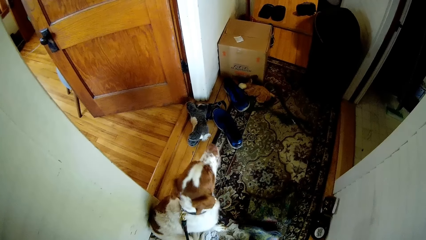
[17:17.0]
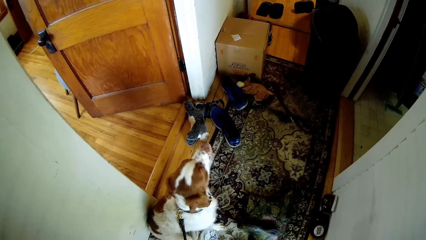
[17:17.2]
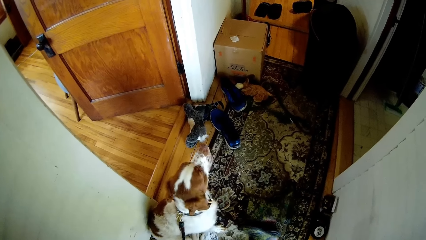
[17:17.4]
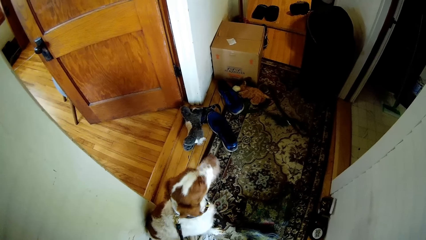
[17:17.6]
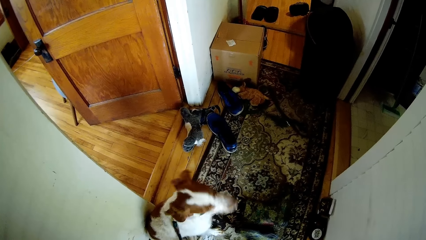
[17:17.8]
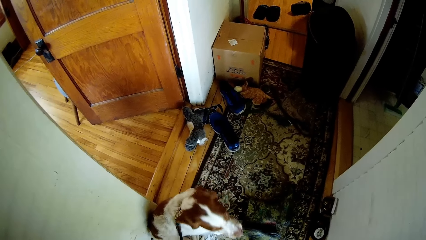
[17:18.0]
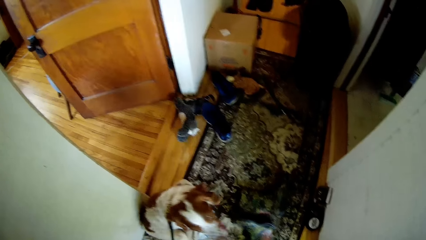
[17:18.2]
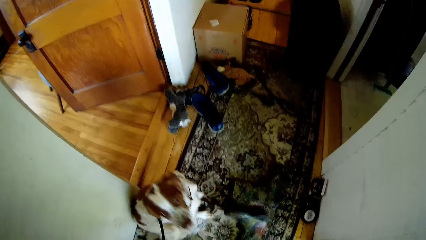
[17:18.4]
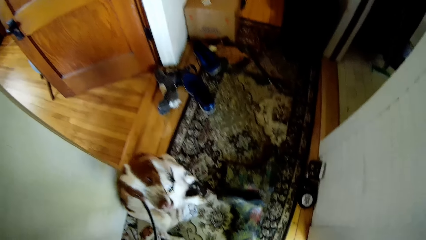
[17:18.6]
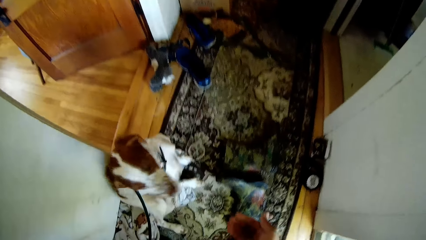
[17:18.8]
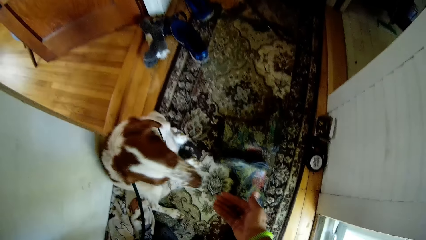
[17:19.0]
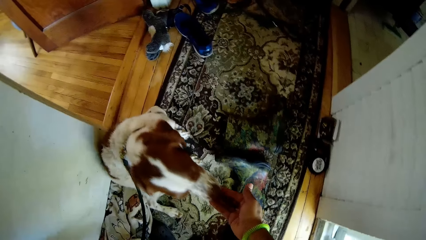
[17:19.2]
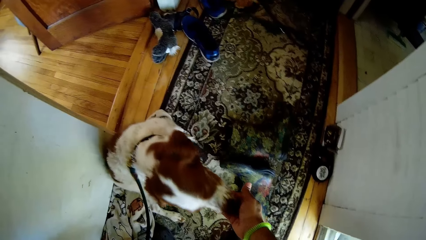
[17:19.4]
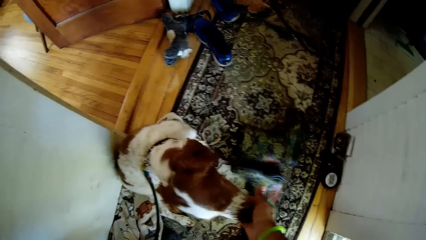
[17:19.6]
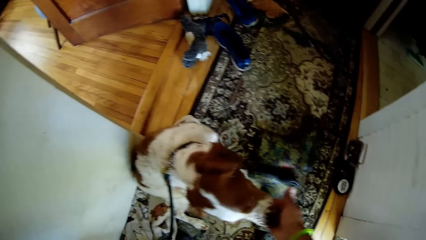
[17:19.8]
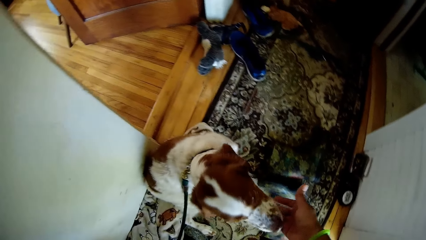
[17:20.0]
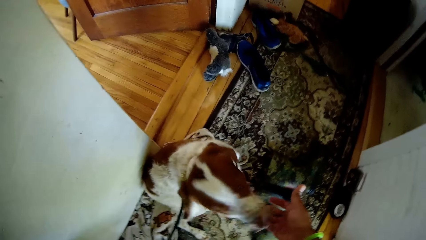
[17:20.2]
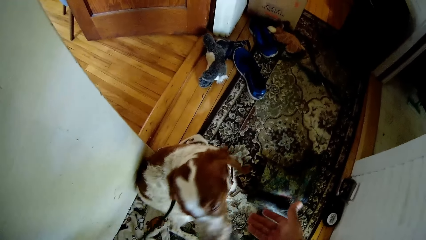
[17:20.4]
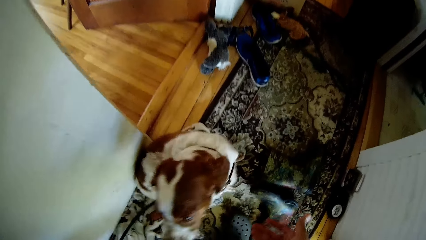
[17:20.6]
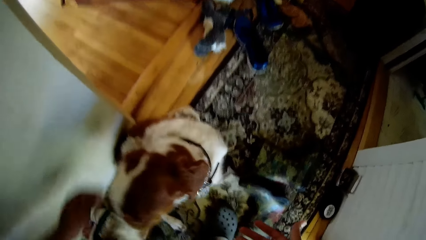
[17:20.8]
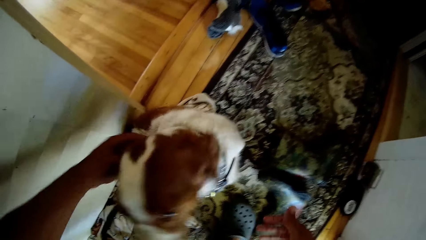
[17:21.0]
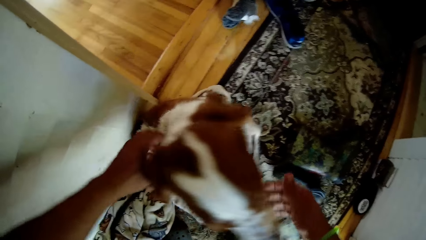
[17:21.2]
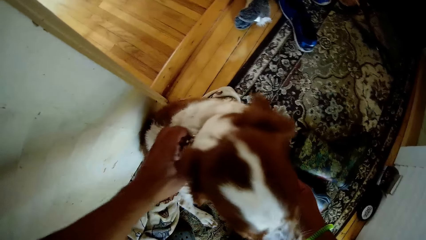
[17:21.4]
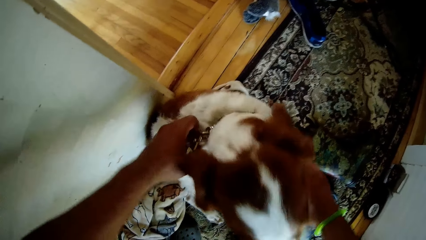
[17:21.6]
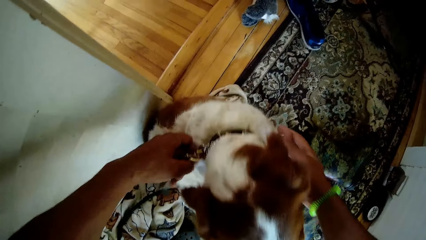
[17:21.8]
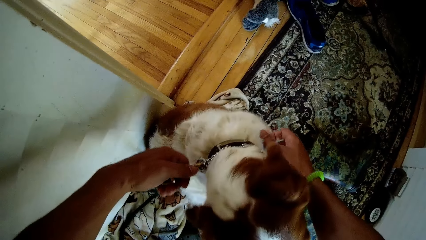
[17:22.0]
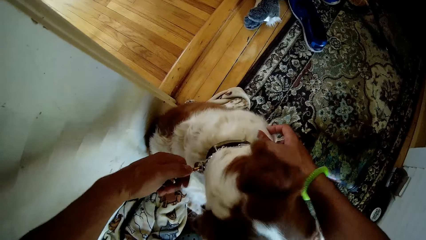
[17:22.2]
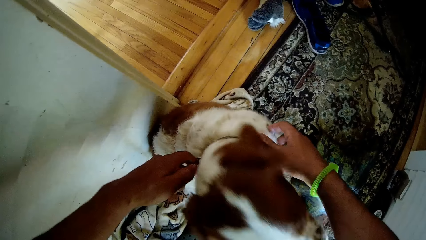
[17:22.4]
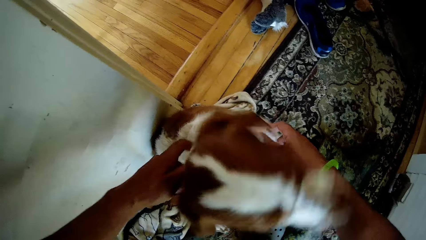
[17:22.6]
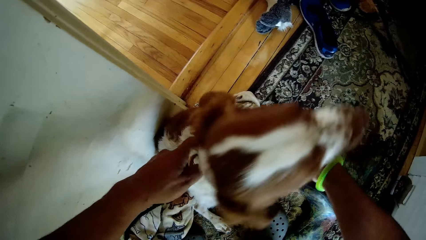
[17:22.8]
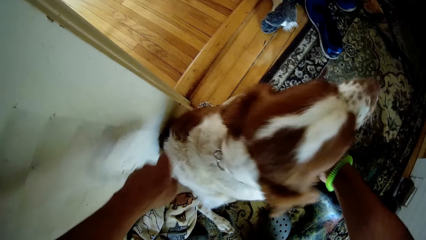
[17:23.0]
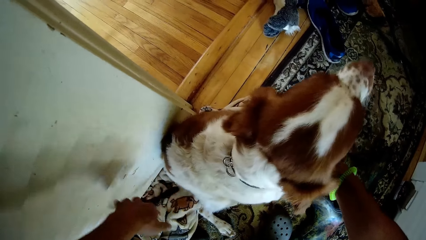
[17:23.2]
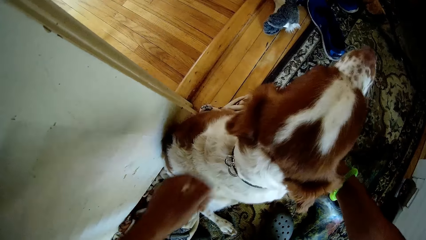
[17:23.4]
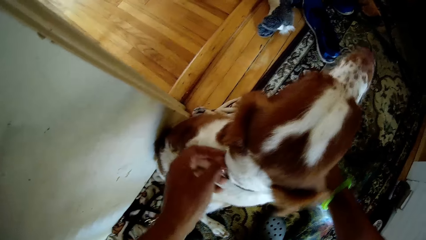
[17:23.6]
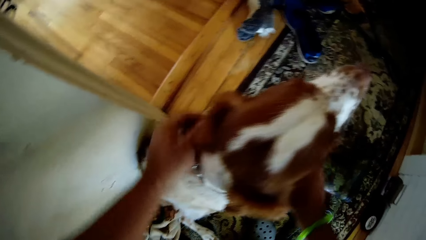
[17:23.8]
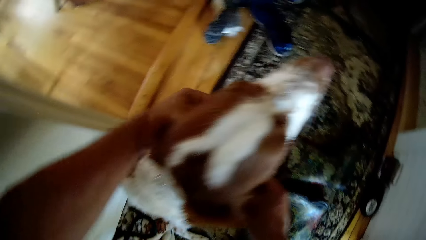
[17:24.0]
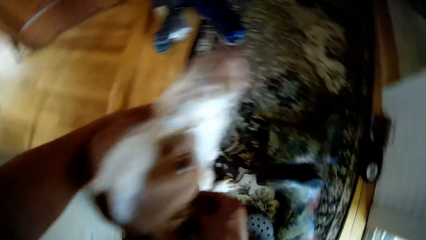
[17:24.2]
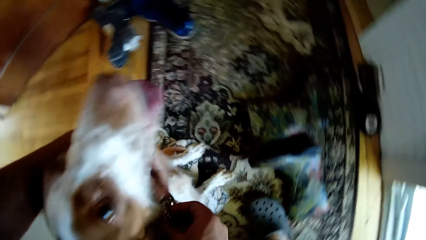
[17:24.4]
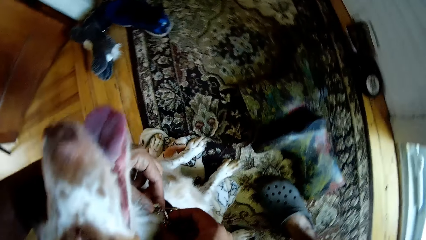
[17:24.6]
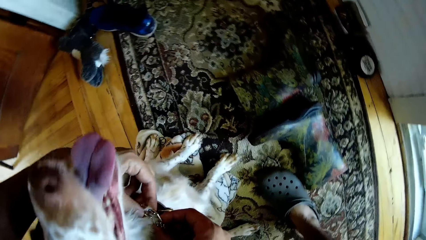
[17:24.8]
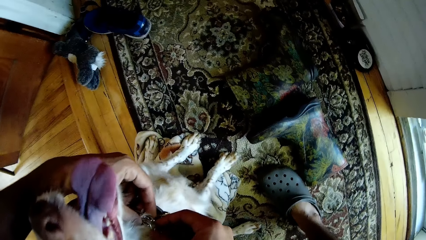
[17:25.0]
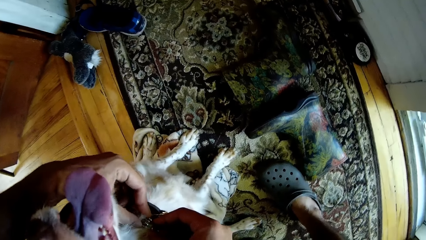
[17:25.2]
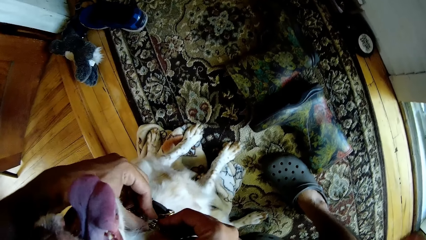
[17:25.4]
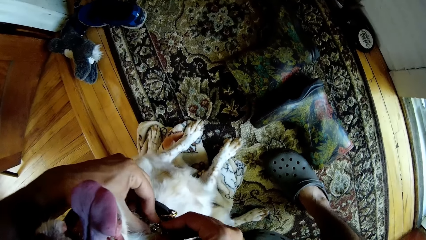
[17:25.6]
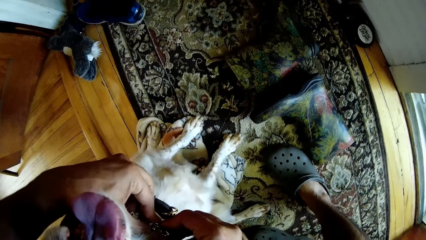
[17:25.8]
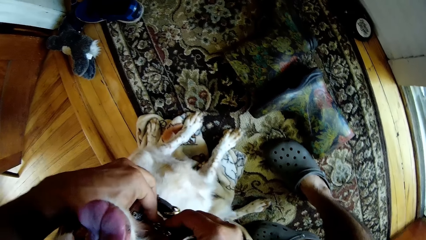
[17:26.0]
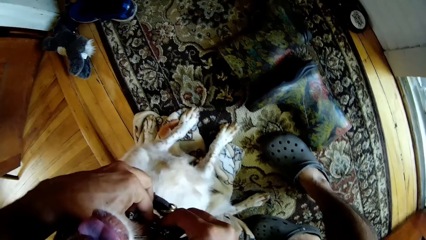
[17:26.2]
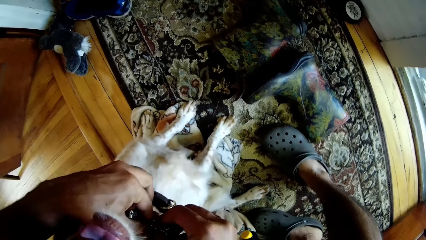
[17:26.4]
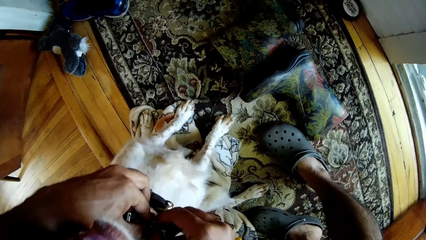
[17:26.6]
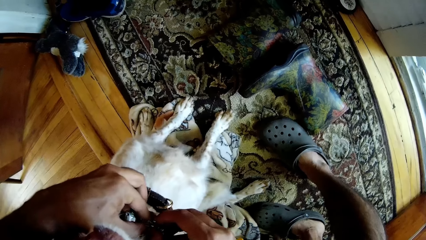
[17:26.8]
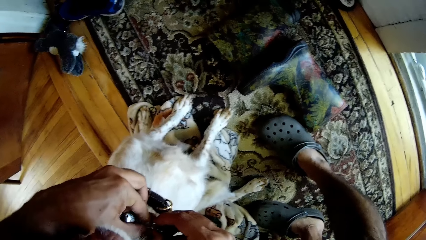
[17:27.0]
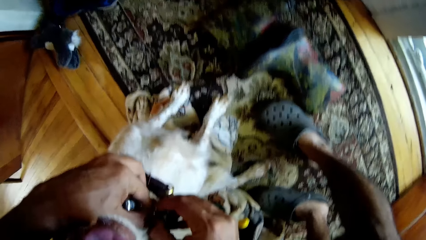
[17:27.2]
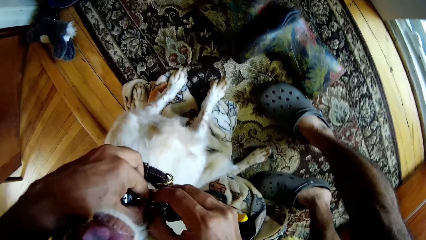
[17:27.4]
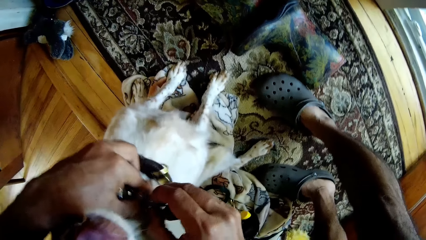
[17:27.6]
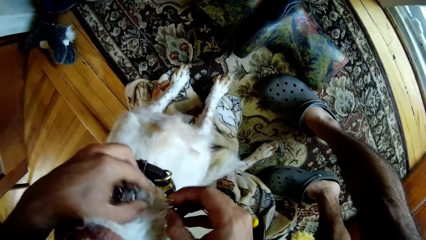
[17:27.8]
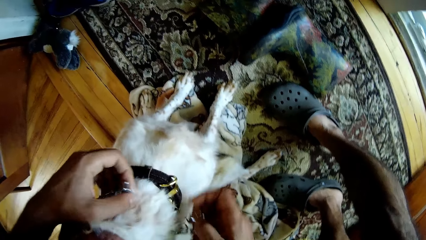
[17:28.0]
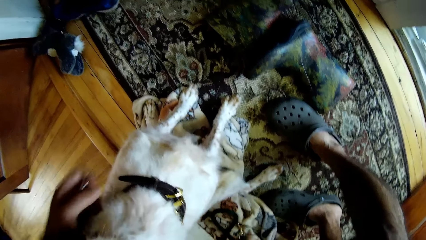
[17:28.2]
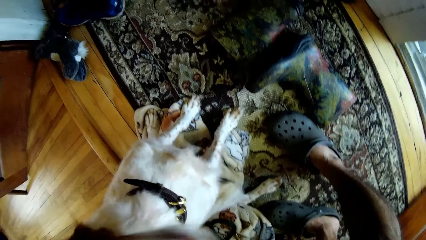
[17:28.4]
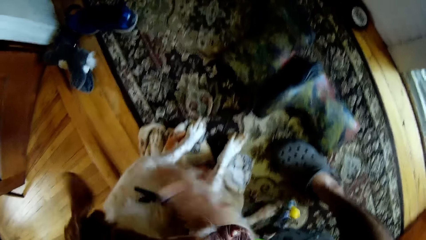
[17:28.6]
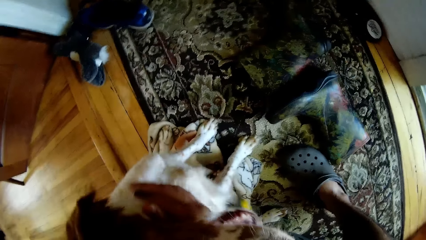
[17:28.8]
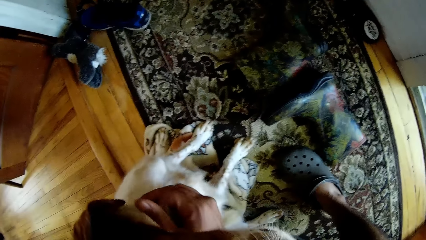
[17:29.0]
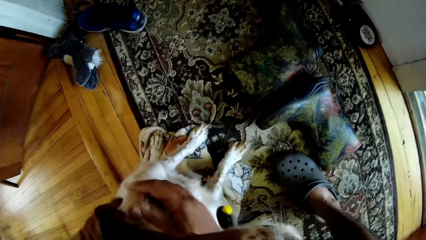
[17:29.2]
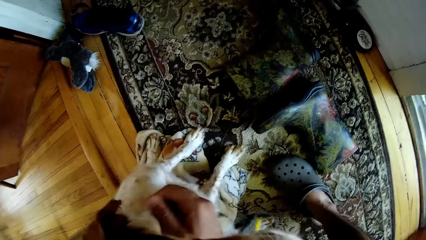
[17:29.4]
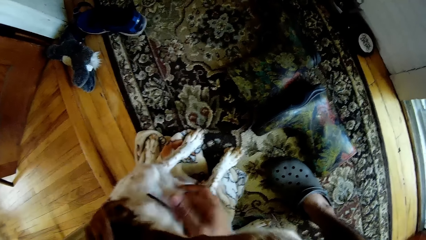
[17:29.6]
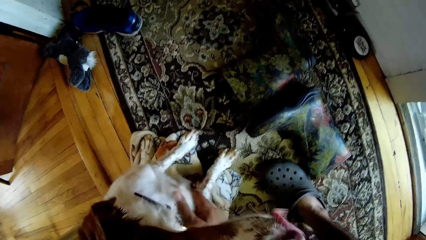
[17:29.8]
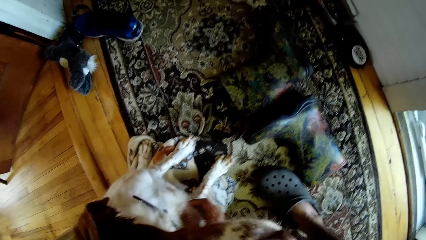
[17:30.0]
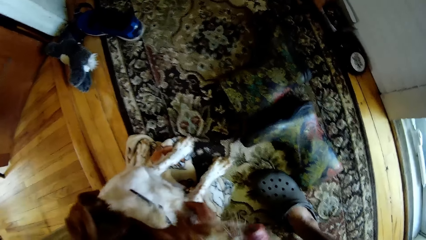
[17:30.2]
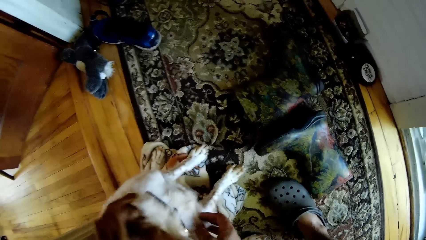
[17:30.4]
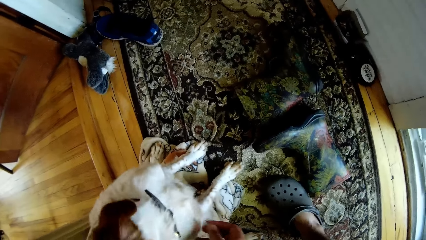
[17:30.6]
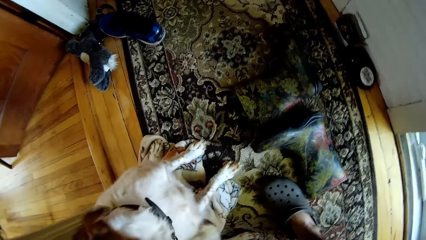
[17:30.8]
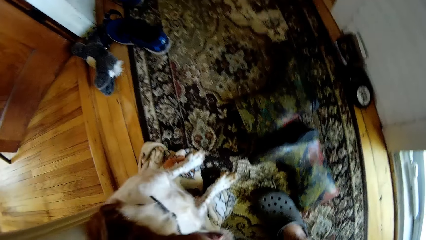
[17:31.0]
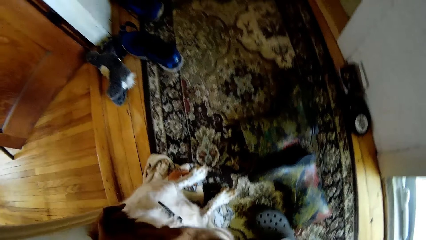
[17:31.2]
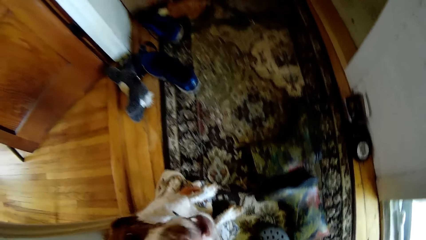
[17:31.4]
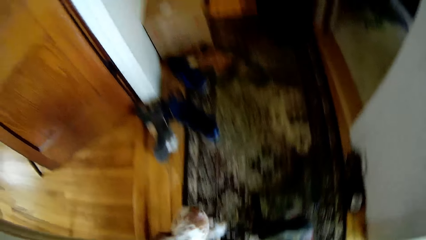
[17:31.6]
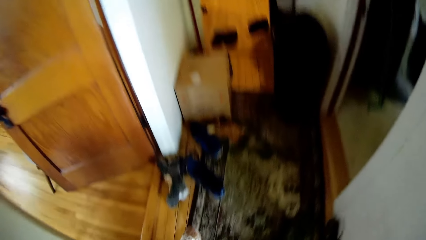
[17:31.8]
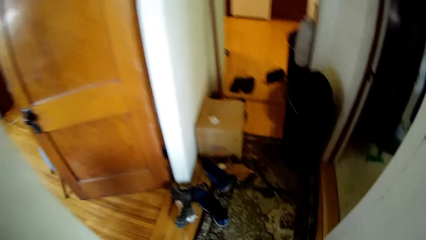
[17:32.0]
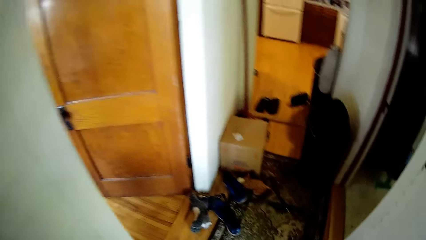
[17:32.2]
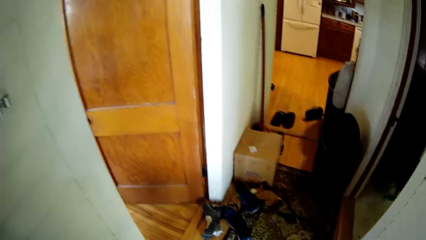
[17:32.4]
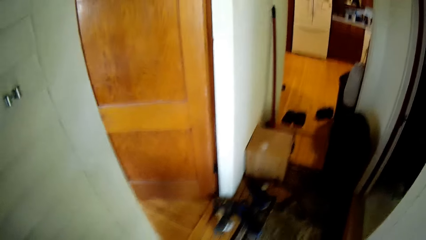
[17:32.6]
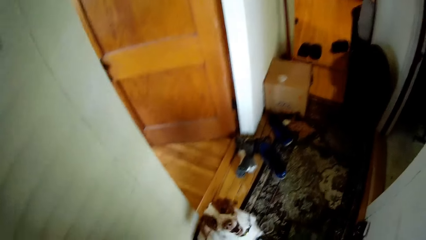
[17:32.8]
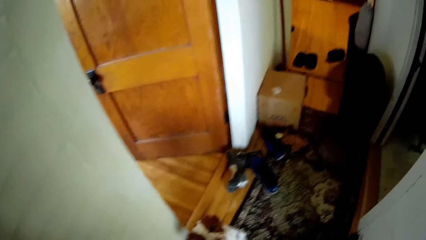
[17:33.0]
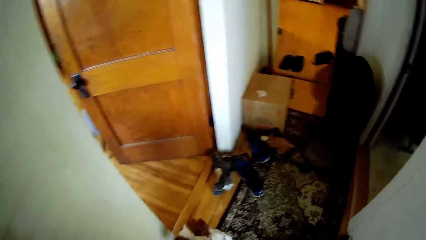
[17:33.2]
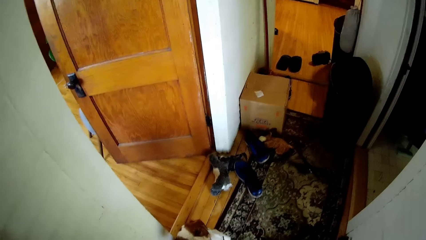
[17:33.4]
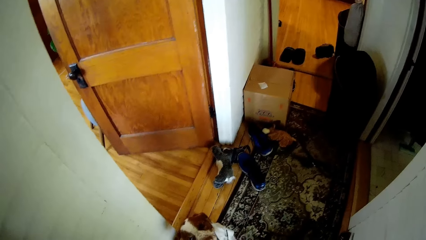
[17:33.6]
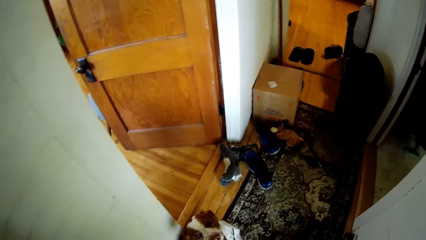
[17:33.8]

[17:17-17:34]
The camera wearer gives the dog a dog chow. They remove the dog chain on the dog's neck. They take off the dog's collar.
